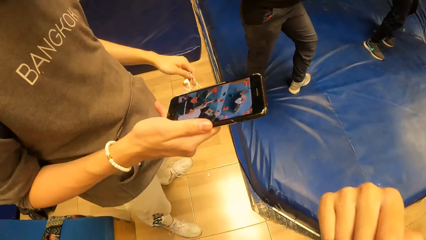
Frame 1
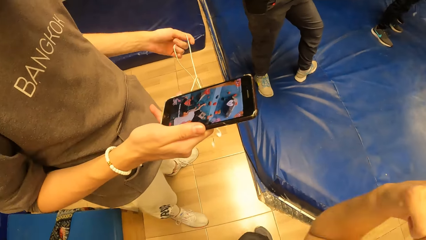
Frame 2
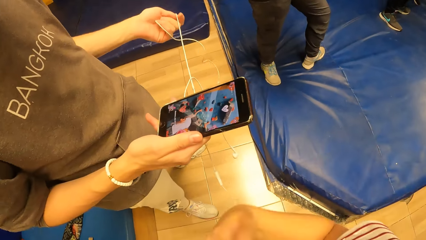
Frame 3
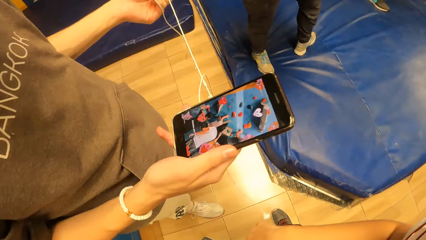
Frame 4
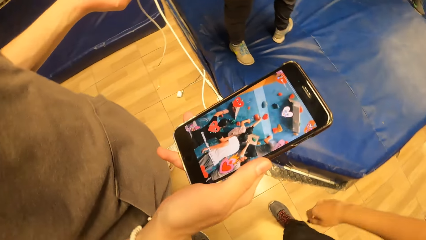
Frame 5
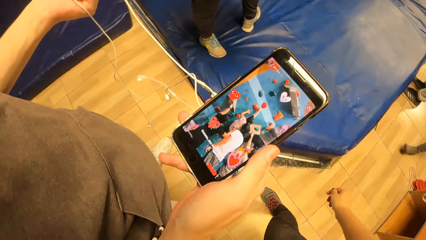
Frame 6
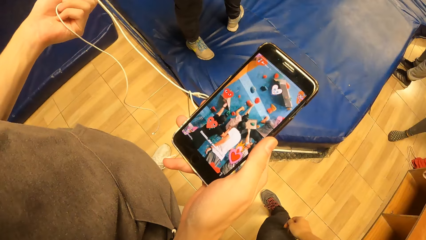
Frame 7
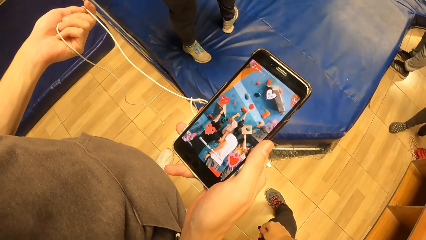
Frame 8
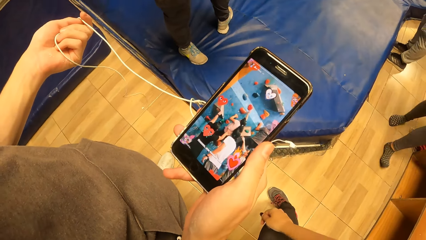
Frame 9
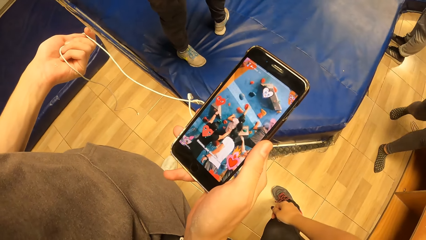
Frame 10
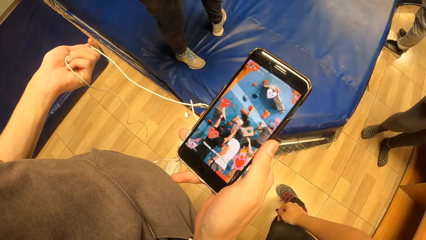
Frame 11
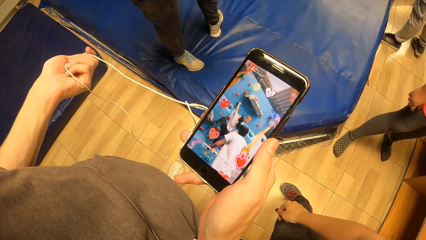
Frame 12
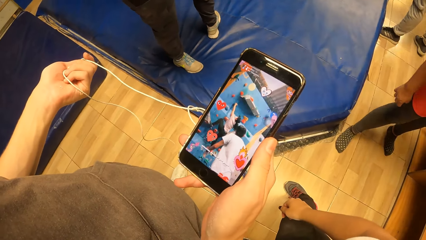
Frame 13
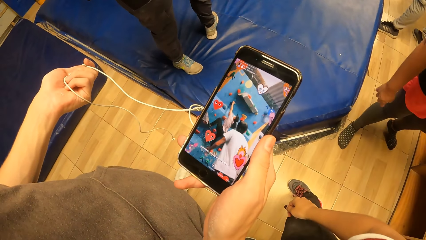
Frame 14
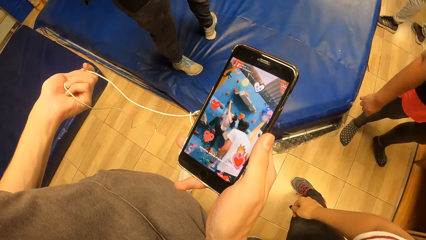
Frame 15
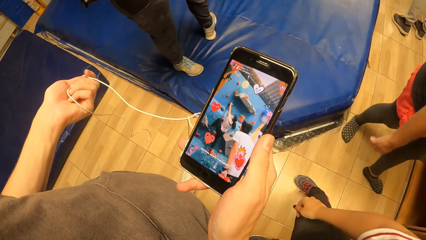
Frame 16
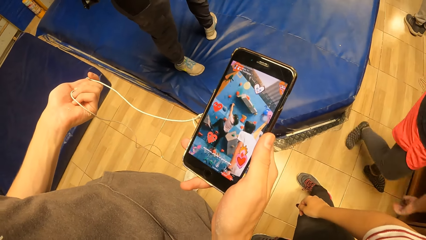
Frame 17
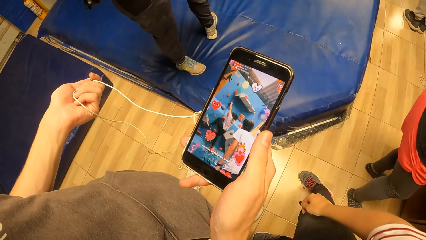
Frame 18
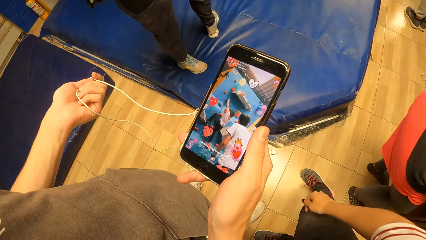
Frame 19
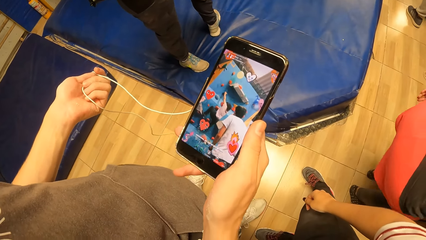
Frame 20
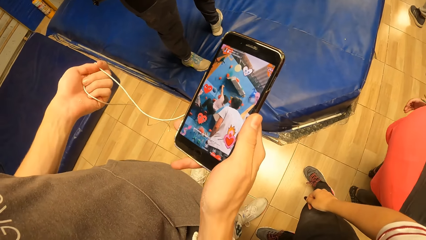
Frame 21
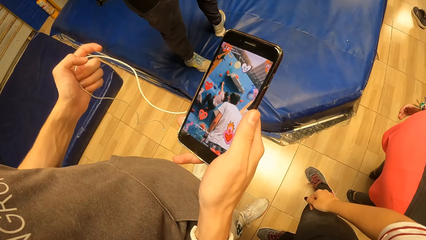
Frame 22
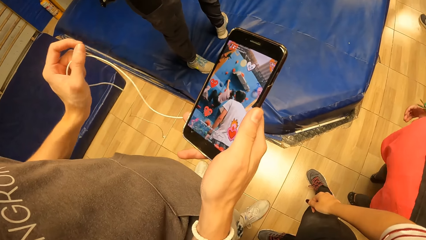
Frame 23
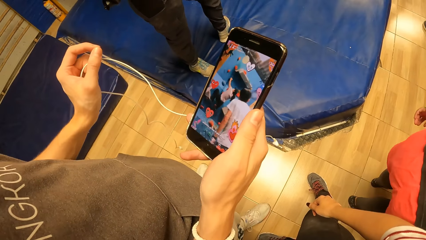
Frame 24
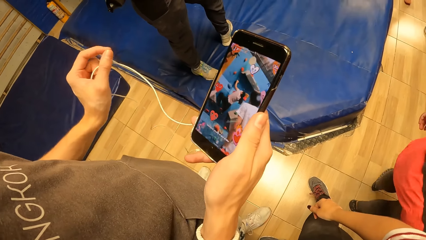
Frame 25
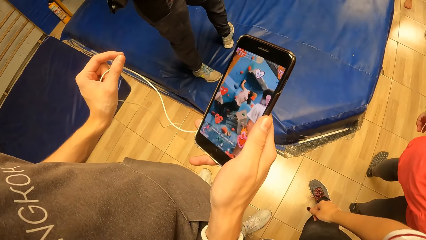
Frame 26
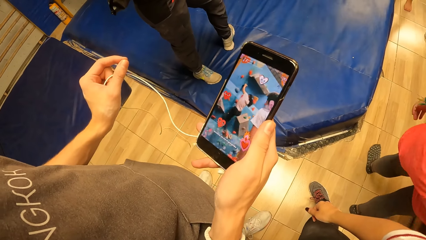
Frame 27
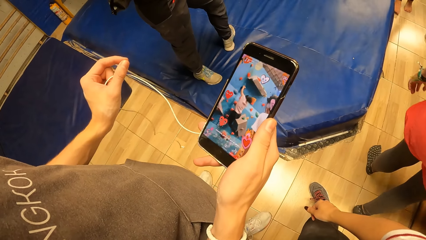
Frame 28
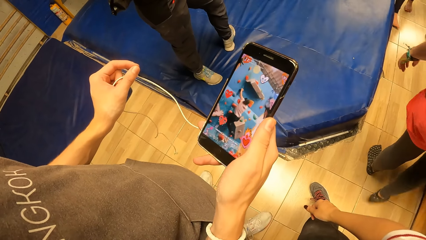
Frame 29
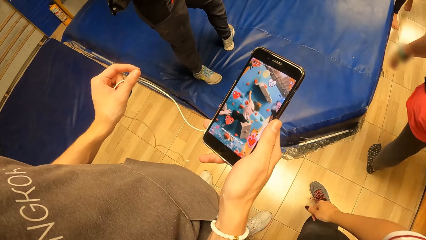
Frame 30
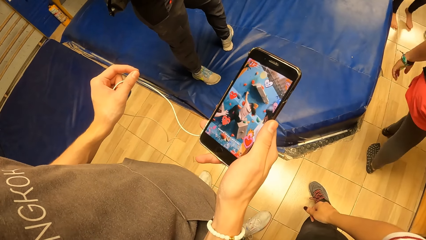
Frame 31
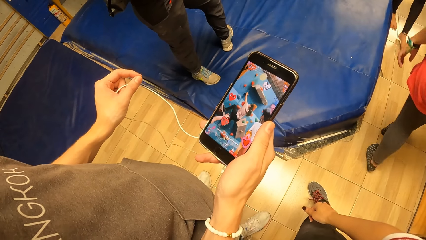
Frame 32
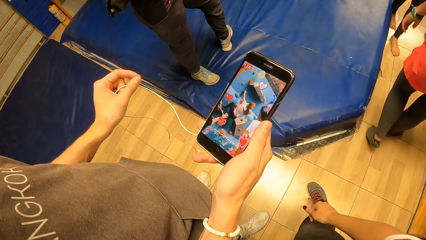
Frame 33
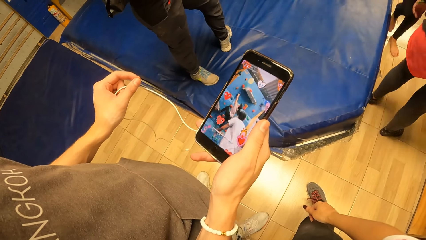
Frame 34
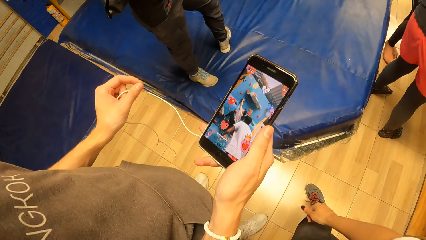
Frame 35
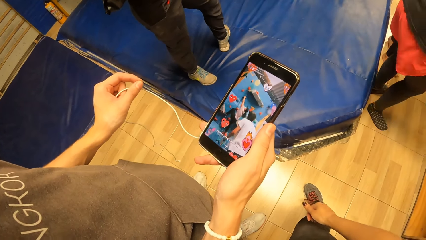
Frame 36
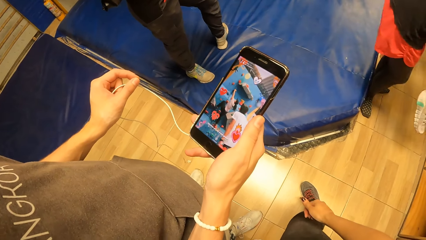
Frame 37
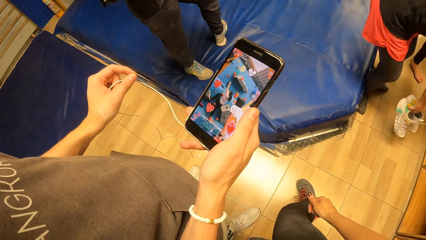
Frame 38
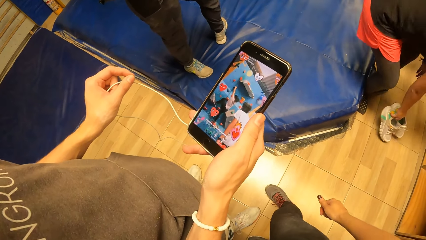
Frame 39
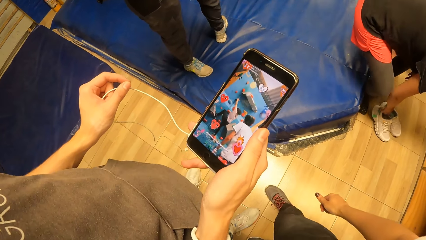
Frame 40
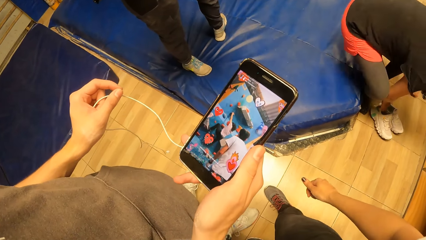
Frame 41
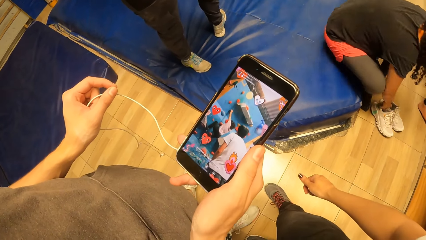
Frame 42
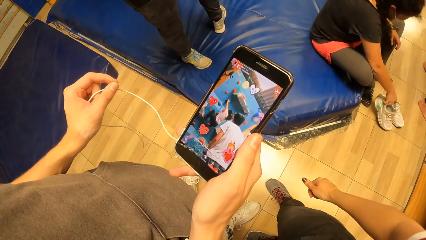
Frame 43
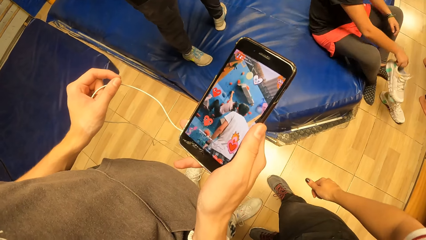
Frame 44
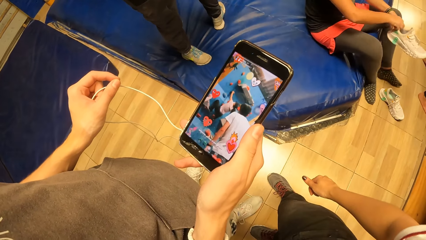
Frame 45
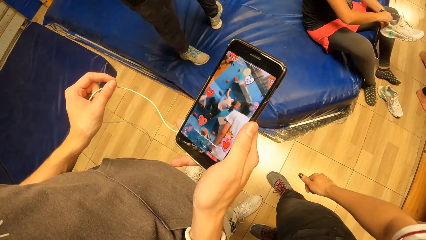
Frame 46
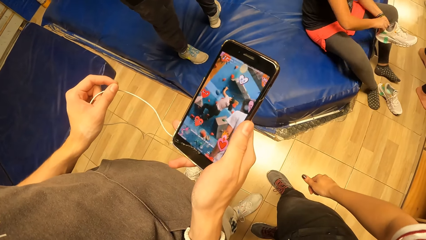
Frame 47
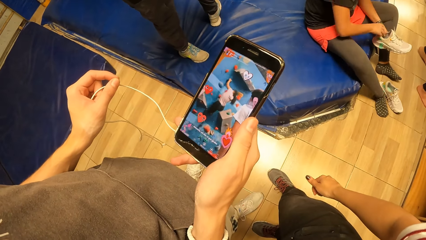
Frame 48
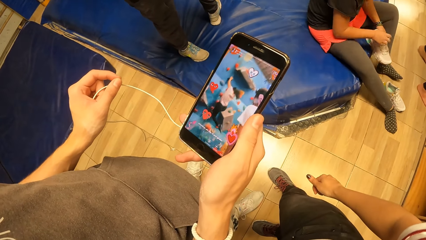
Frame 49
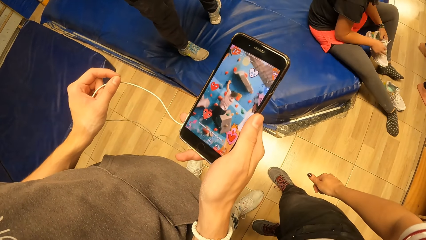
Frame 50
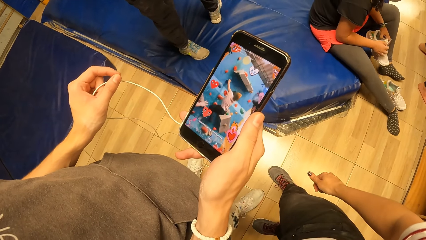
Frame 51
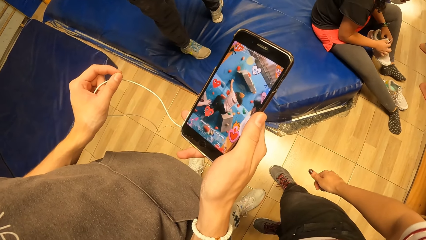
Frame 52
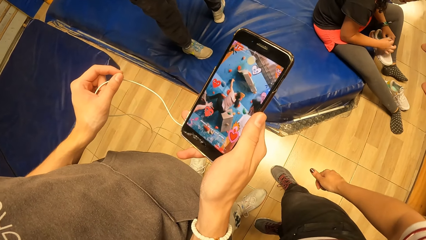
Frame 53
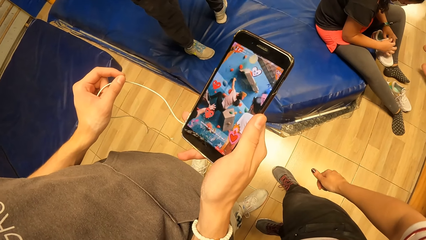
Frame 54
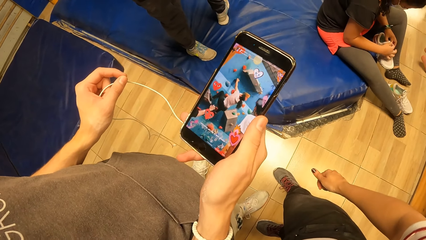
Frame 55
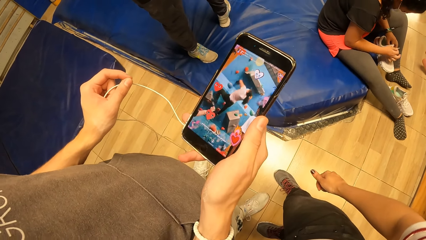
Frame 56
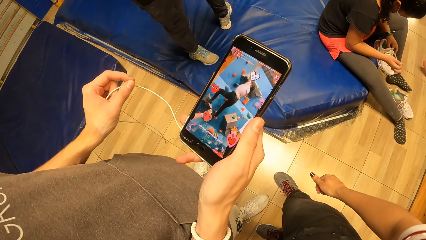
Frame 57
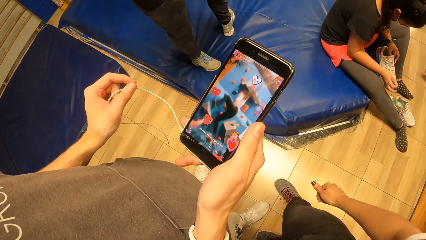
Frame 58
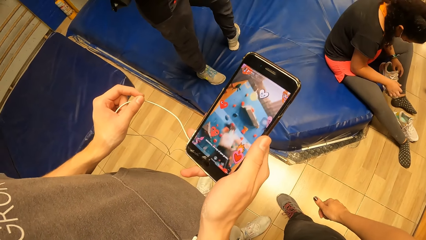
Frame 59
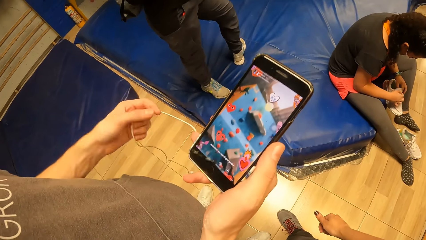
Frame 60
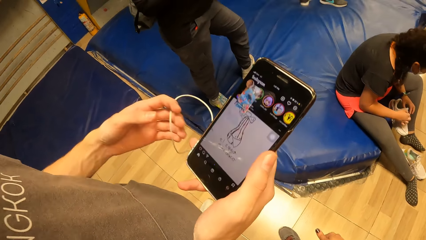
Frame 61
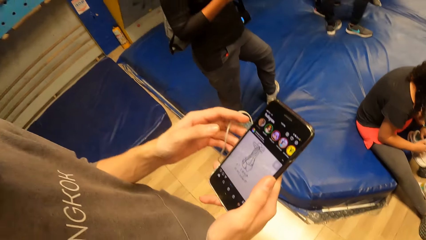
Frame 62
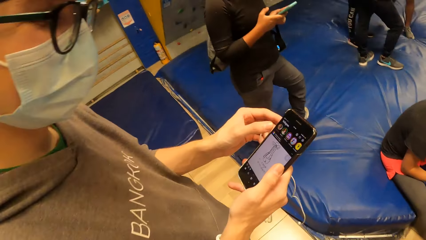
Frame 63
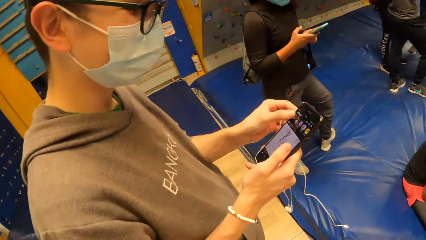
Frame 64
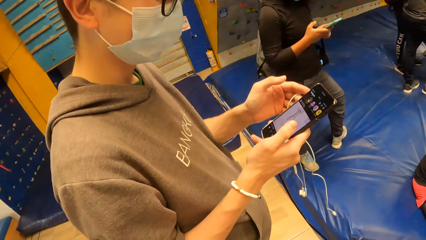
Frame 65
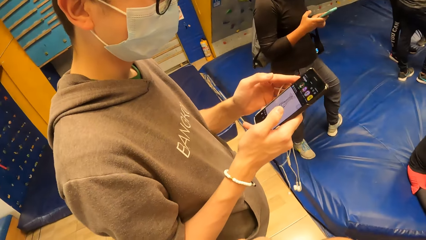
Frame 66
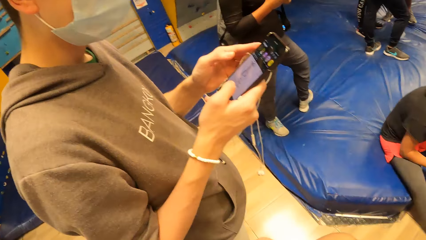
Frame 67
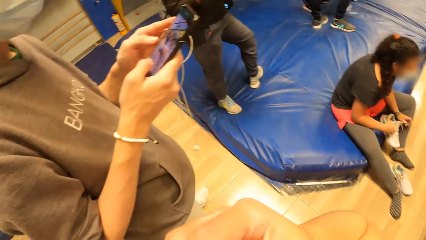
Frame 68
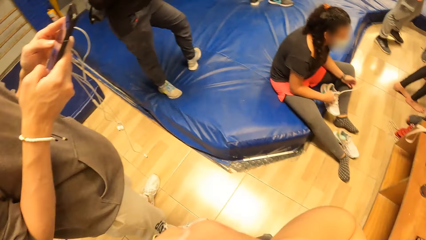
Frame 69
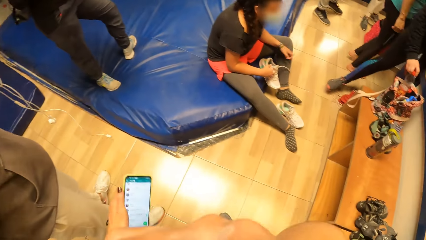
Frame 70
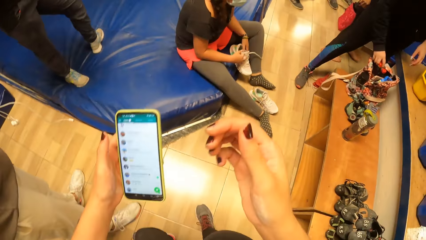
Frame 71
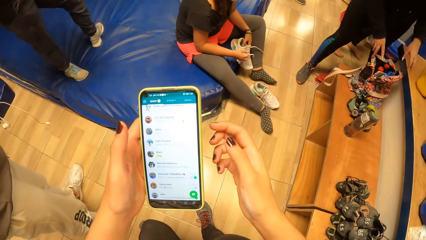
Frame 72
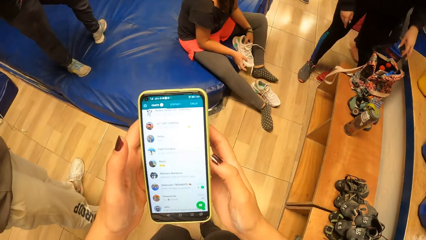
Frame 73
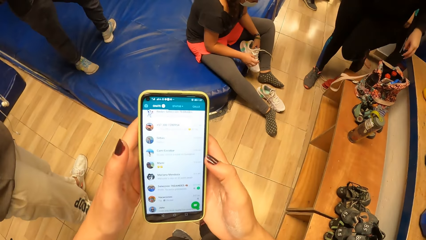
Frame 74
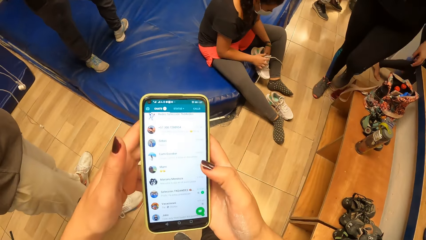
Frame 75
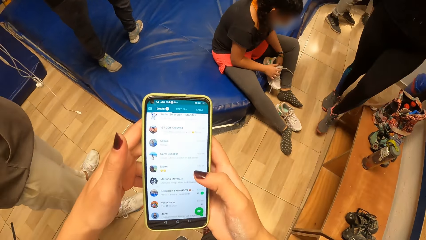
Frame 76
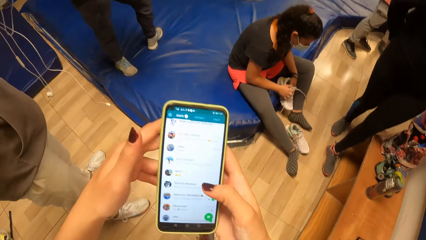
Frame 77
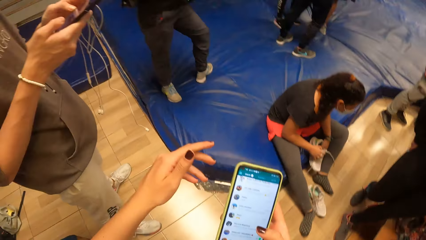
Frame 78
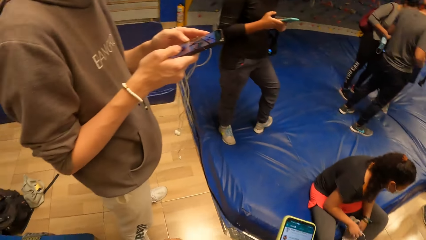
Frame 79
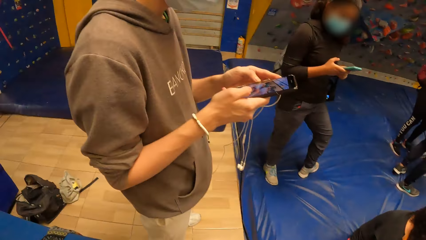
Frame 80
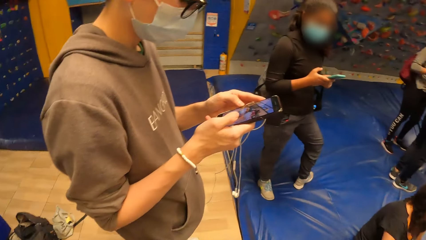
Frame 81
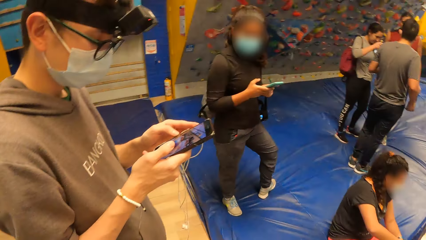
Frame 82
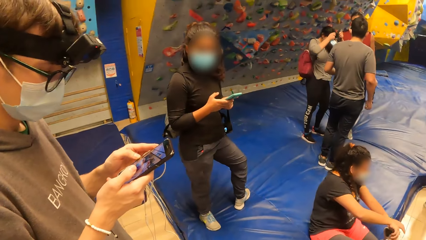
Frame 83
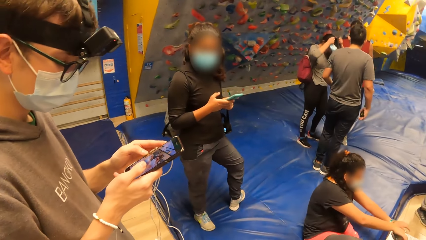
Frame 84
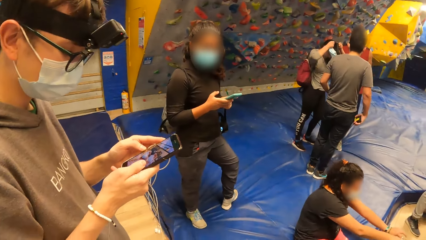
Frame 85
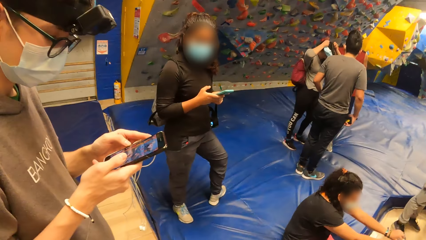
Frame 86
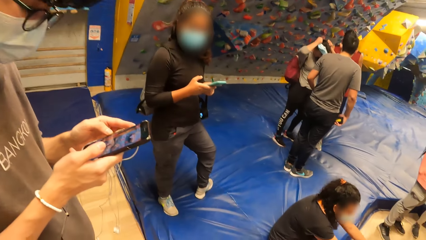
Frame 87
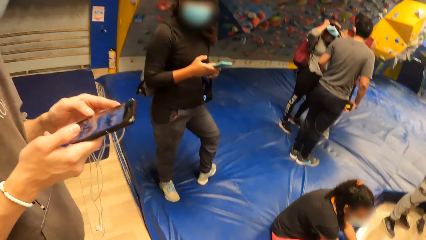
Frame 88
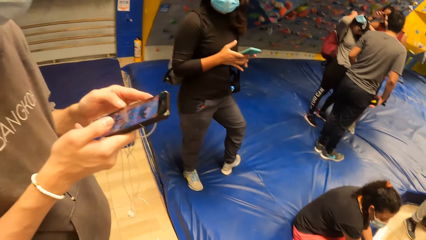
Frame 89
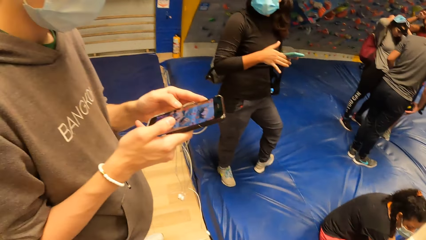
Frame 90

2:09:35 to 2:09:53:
The man holds the cord of the earpiece with his left hand and looks at the phone. A woman walks towards the camera wearer. The man looks at the phone. The woman drops a pair of shoes in her right hand on the floor, sits on a foam on the floor and picks up a shoe from the floor with her right hand. The man looks at the phone. The woman unties the shoe lace of the shoe with both hands. The camera wearer looks around. She touches her face with her right hand. The man operates the cellphone with both hands. Another woman drops a bottle in her right hand in a bag on a bench. The camera wearer passes the cellphone in her left hand to her right hand. Another woman operates a cellphone with both hands. Another woman wears her camera with both hands.
